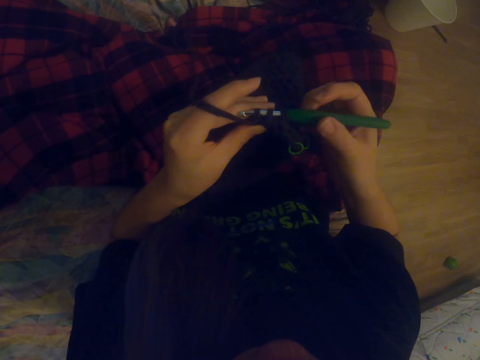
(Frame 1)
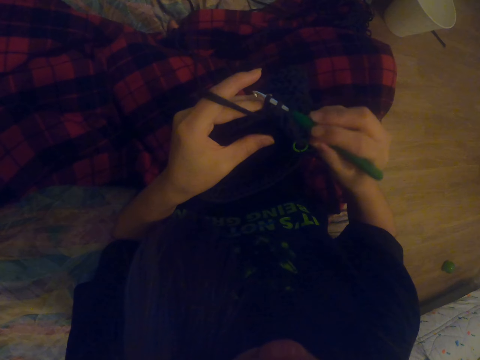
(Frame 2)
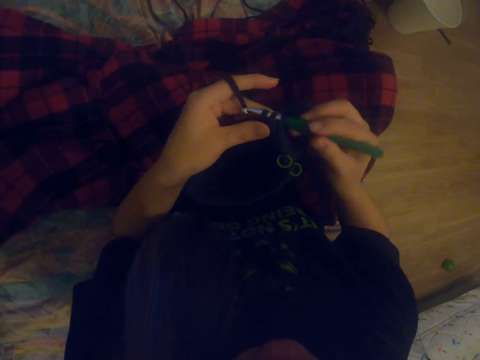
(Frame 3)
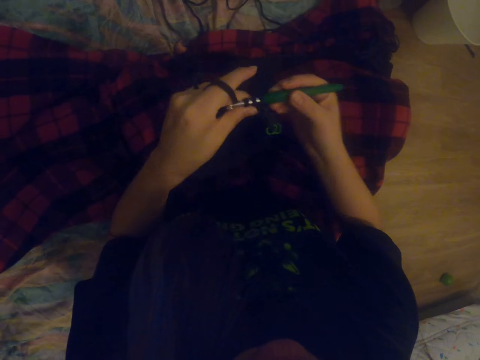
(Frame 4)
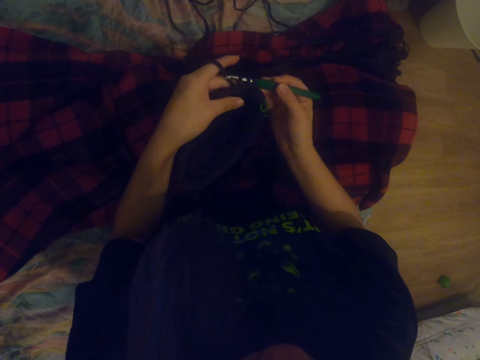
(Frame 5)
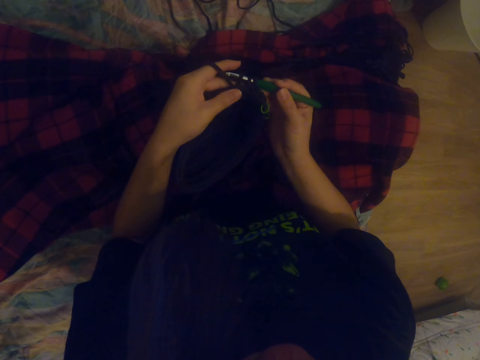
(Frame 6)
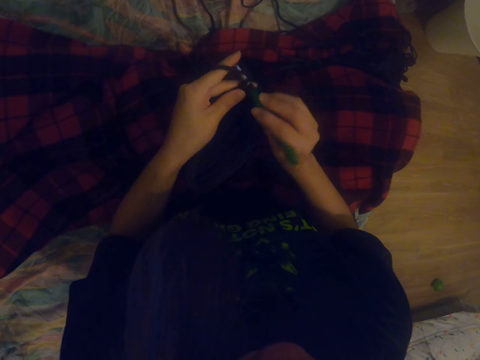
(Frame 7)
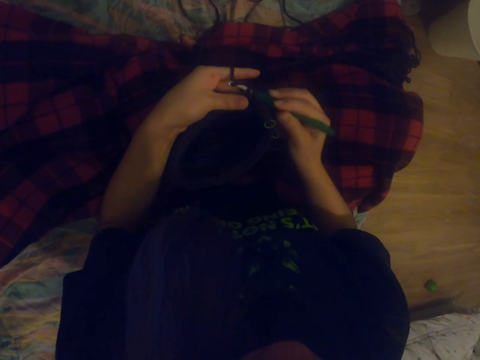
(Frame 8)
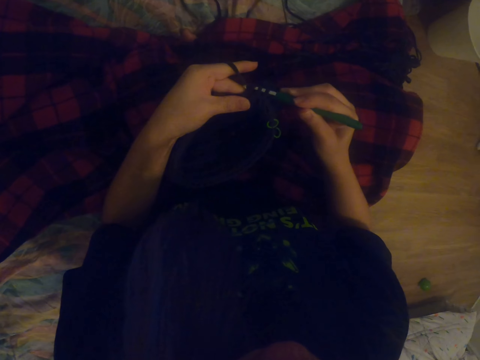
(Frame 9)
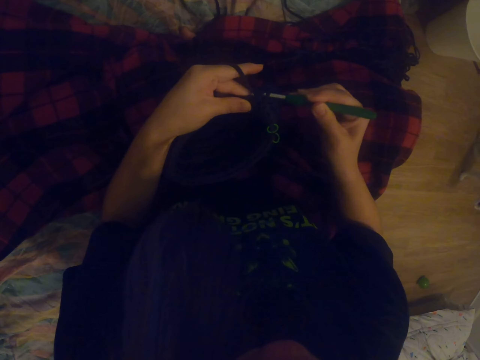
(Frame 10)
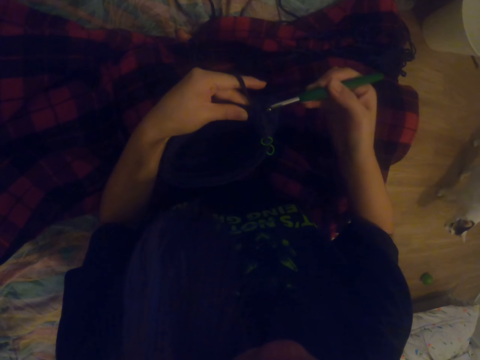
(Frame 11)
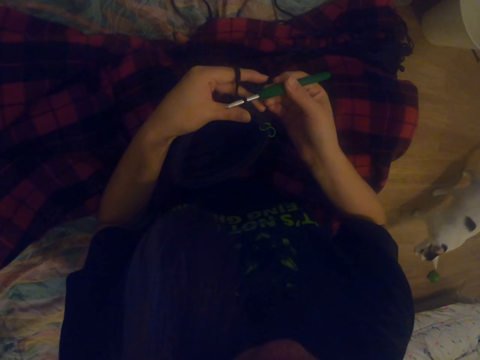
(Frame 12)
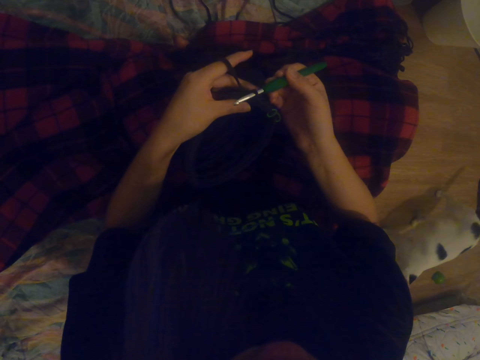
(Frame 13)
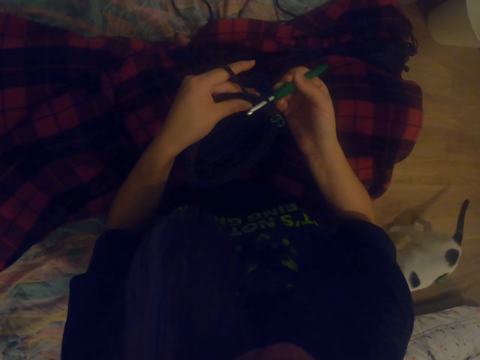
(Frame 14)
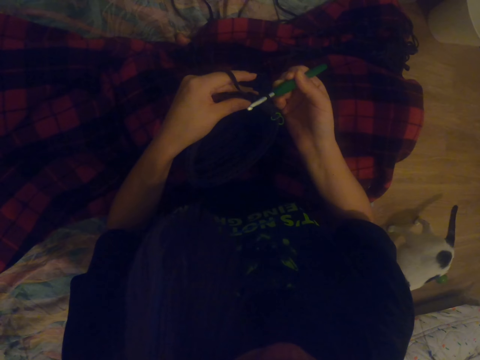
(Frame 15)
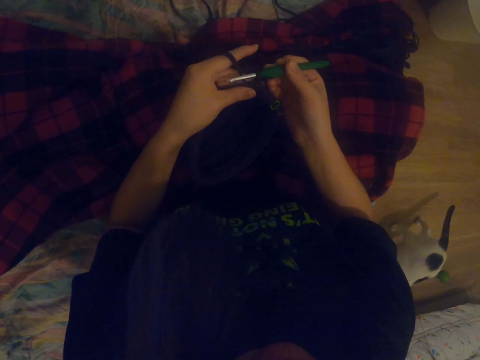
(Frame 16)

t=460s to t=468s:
The camera wearer places the fabric on the lap. They knit the fabric.

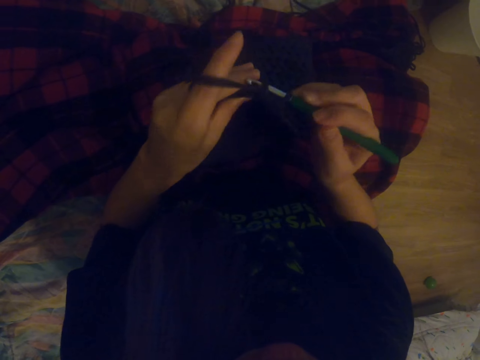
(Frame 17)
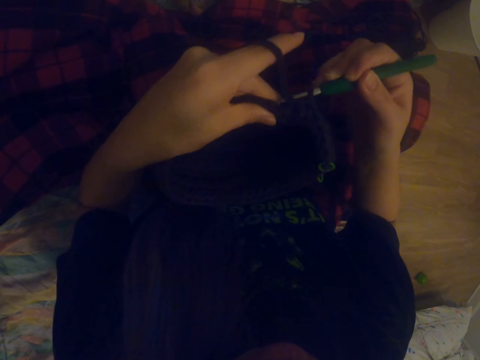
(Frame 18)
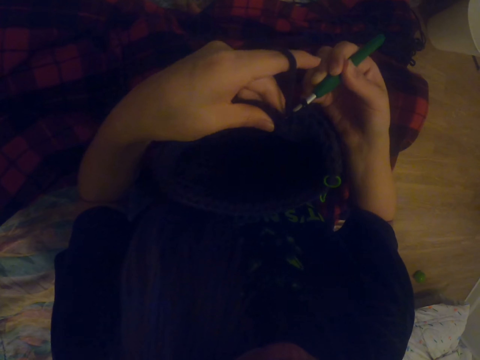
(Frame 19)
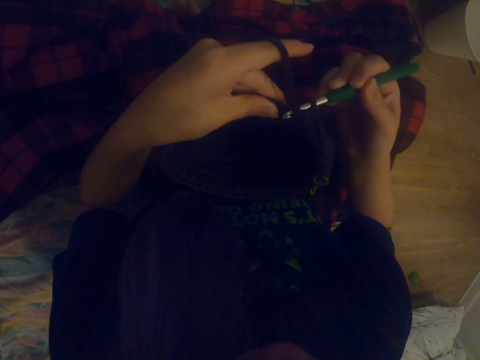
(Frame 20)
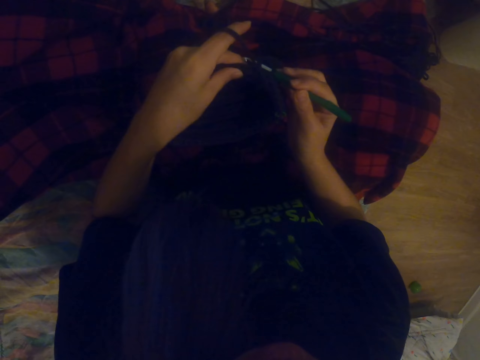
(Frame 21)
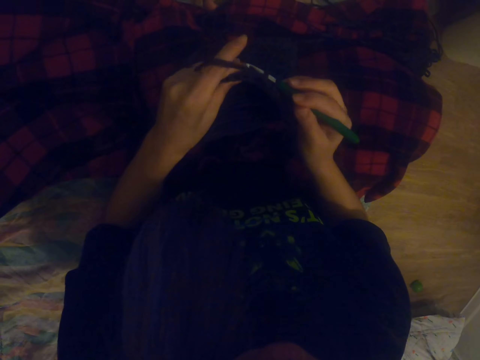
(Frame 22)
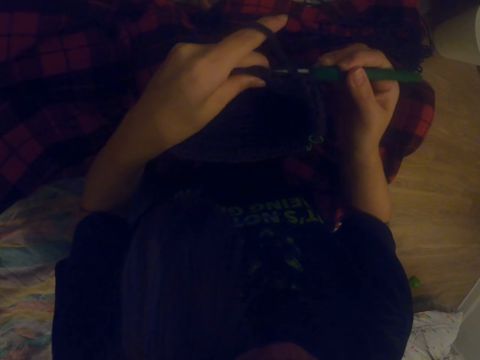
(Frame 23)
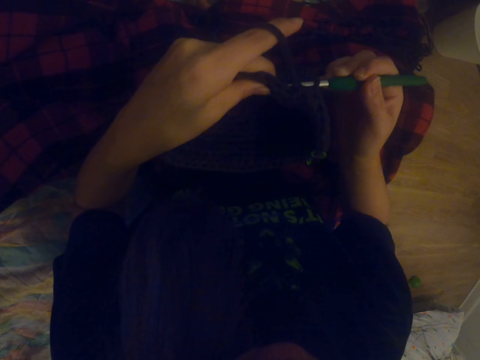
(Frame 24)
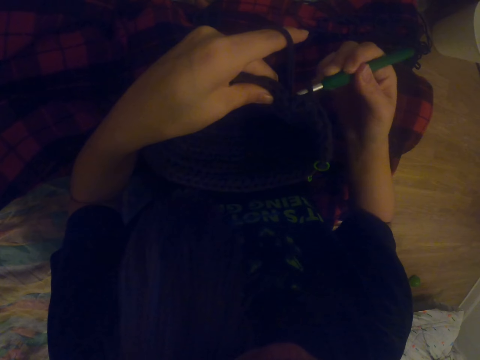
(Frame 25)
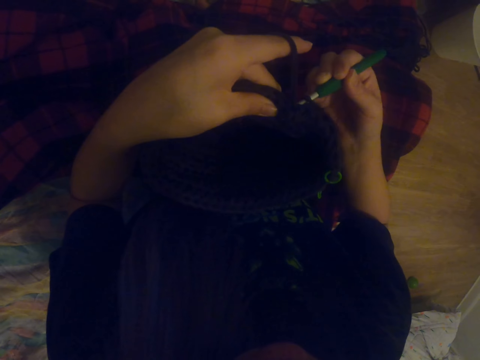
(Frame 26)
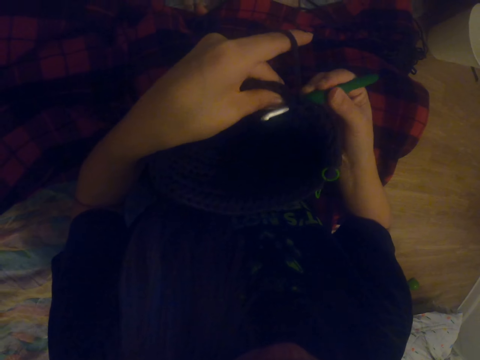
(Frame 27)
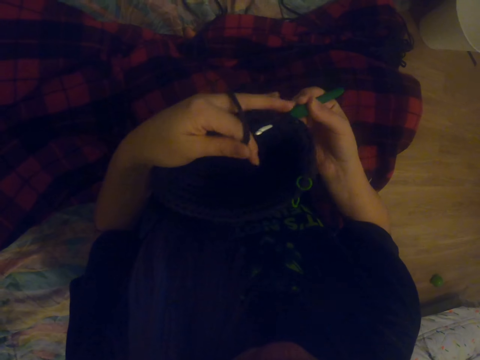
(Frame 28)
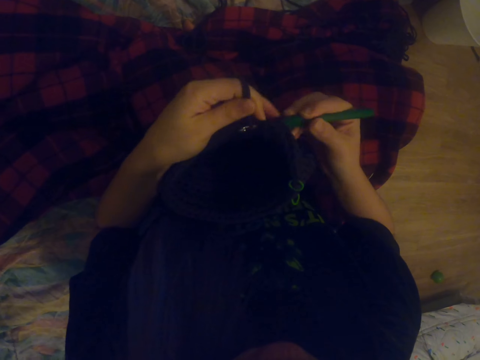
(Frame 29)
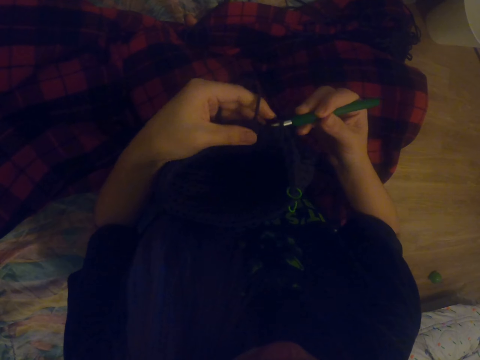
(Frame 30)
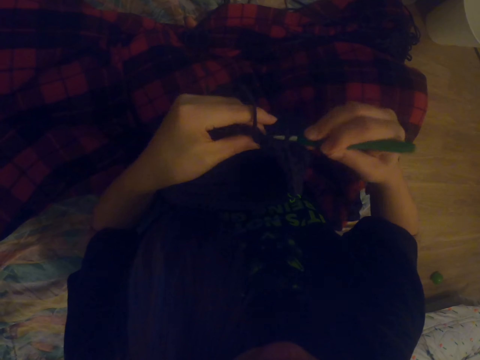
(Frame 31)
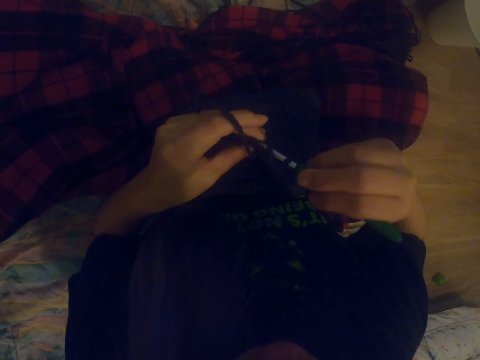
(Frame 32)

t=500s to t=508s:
The camera wearer places the fabric on the lap. They knit the fabric.
